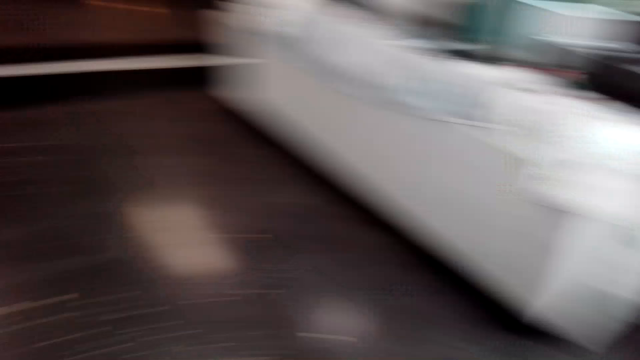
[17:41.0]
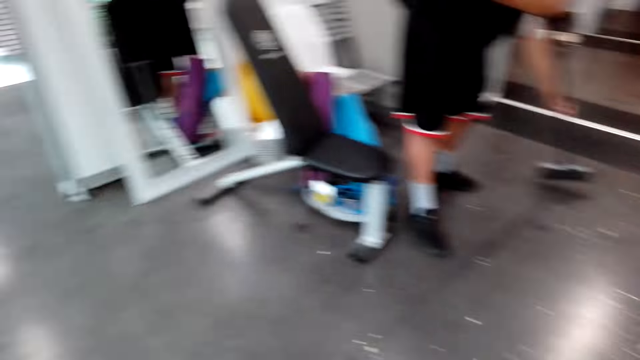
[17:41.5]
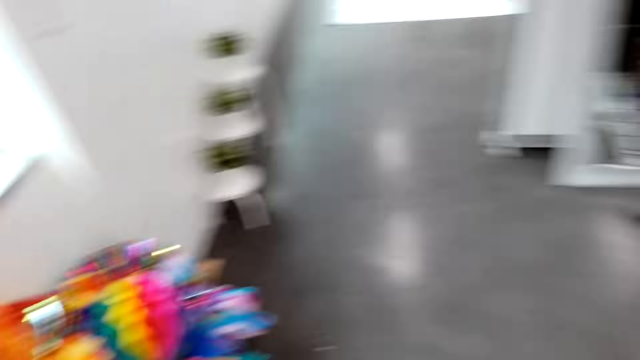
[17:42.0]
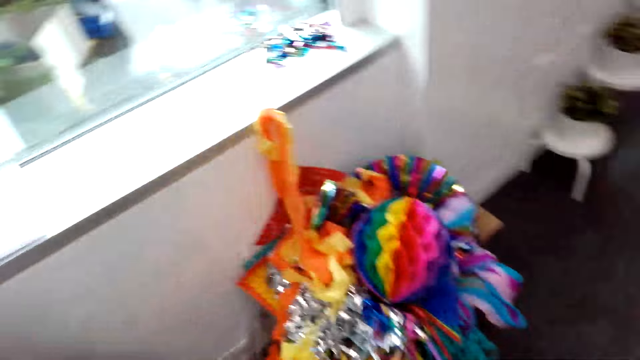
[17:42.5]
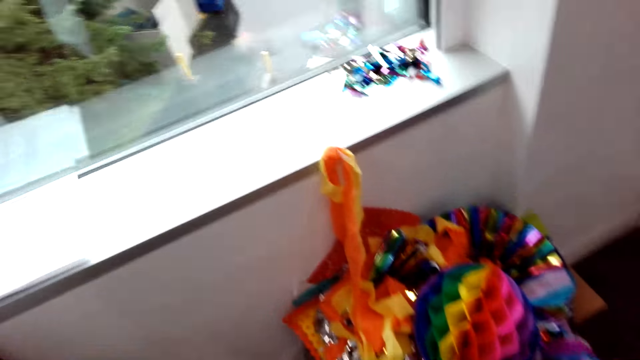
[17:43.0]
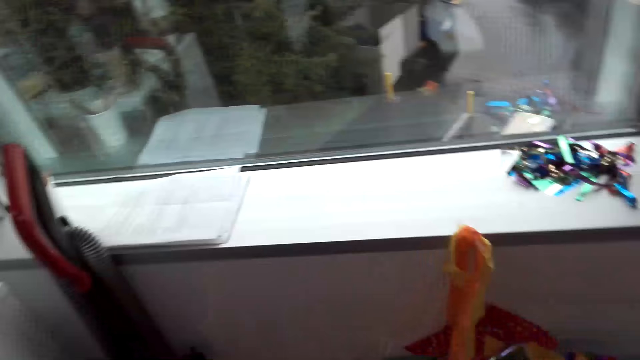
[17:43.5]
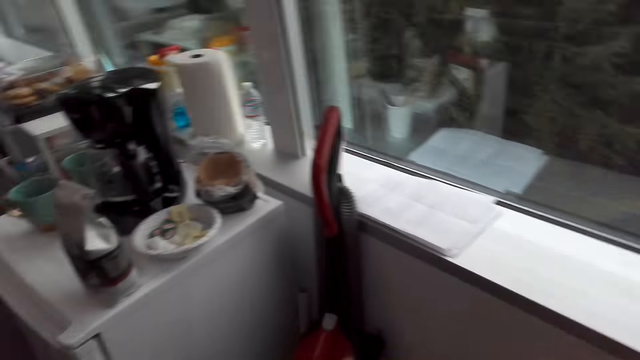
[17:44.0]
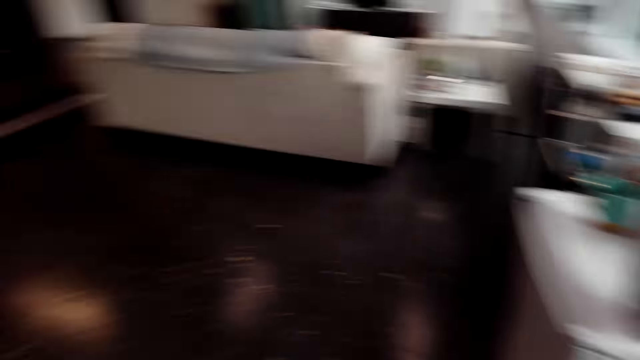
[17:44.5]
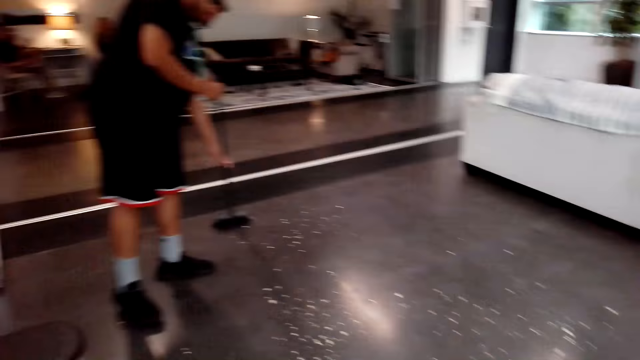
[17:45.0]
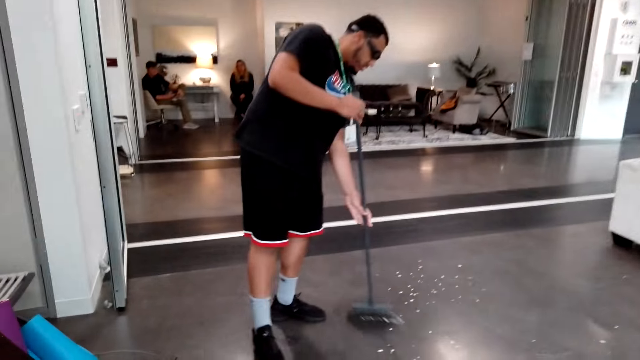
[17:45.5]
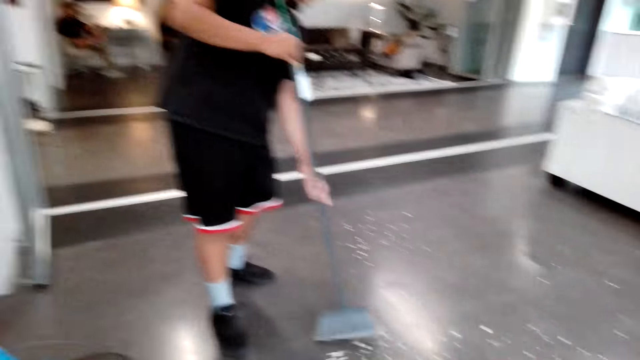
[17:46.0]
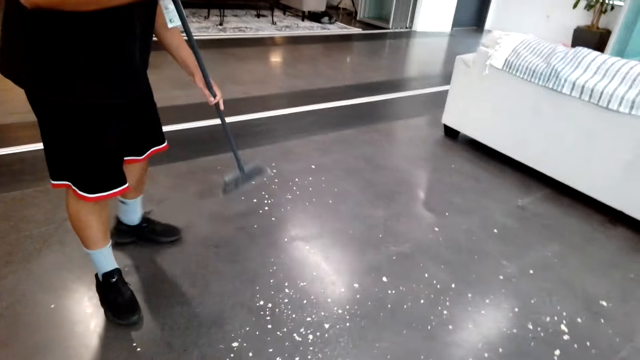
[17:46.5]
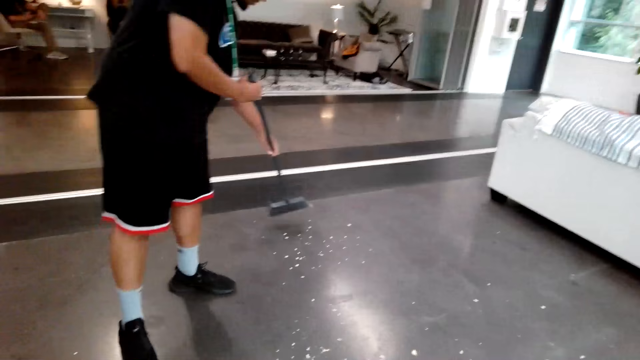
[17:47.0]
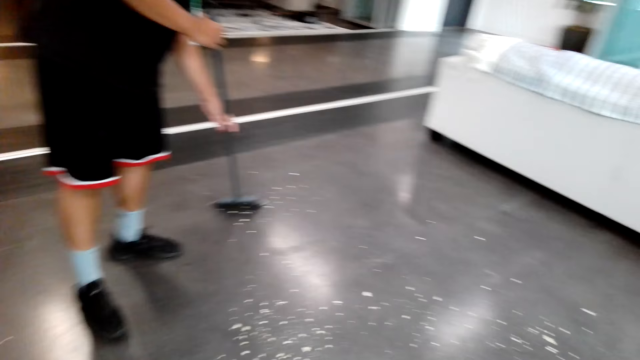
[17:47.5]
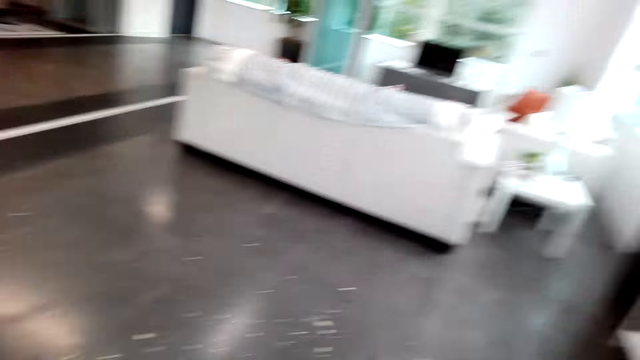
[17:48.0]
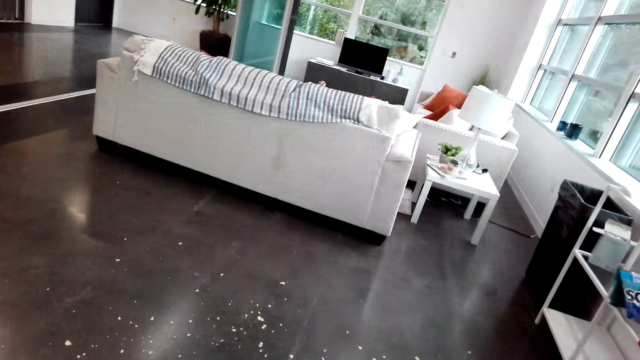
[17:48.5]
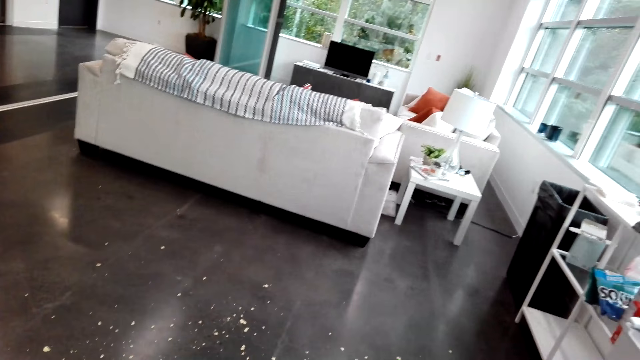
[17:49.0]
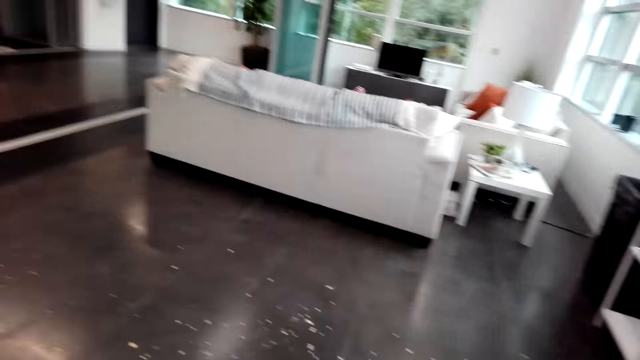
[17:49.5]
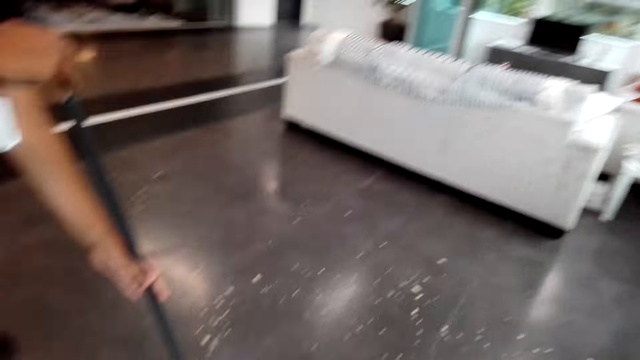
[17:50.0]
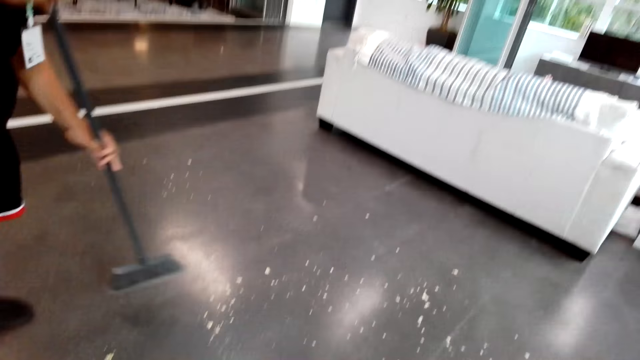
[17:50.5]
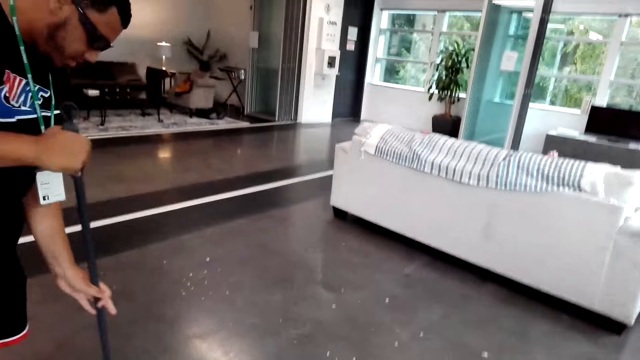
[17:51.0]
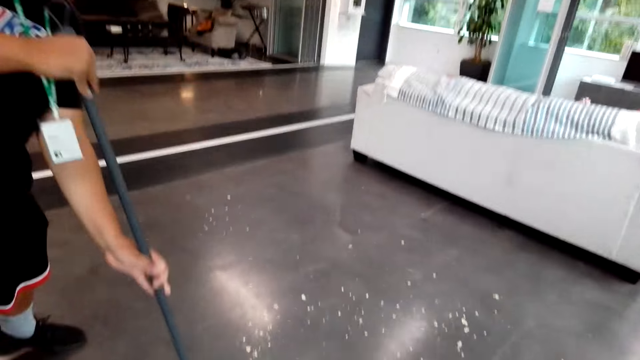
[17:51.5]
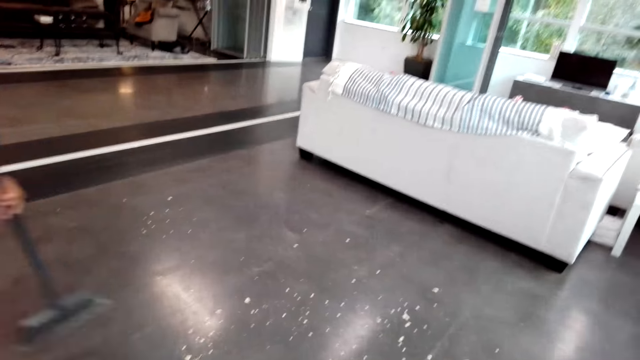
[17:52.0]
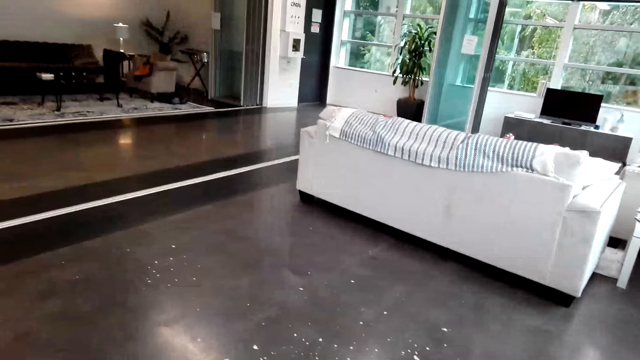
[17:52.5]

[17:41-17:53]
The camera wearer looks around, talks with a man, and moves around. The man sweeps the floor. The camera wearer talks with the man and looks around. The man sweeps the room.

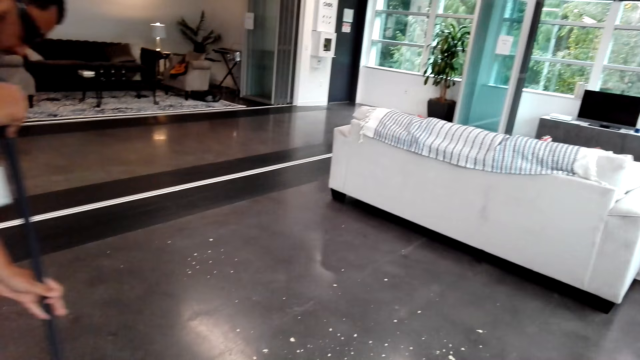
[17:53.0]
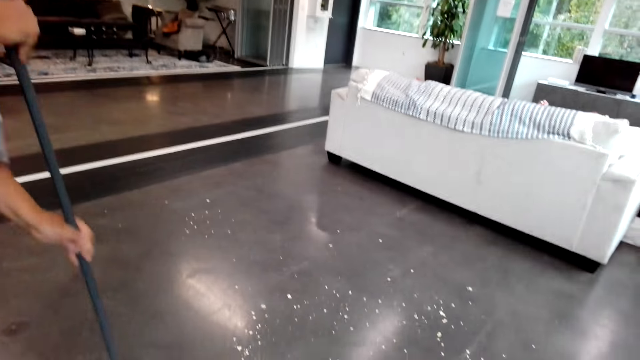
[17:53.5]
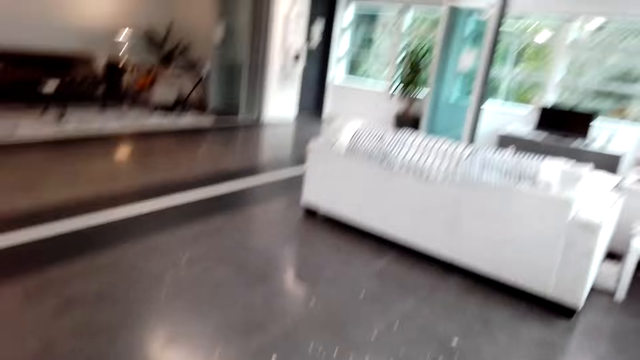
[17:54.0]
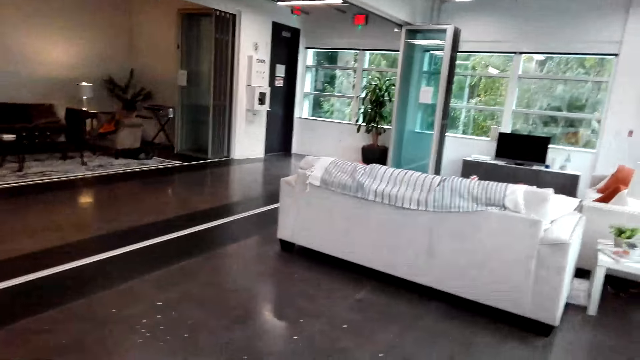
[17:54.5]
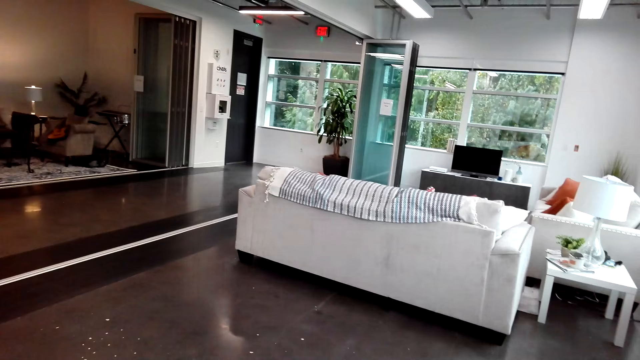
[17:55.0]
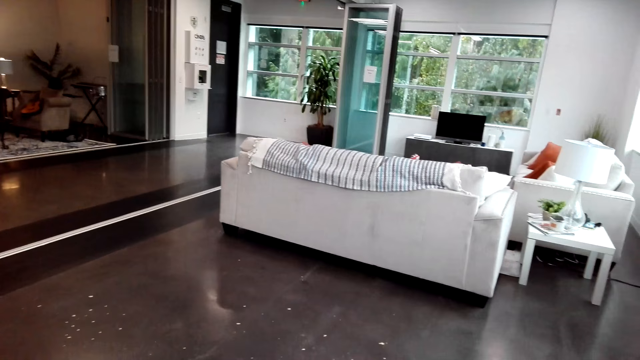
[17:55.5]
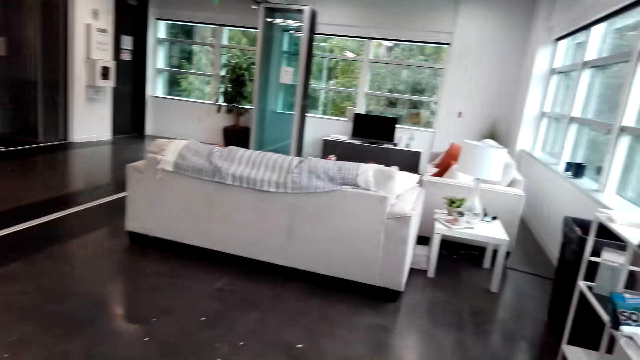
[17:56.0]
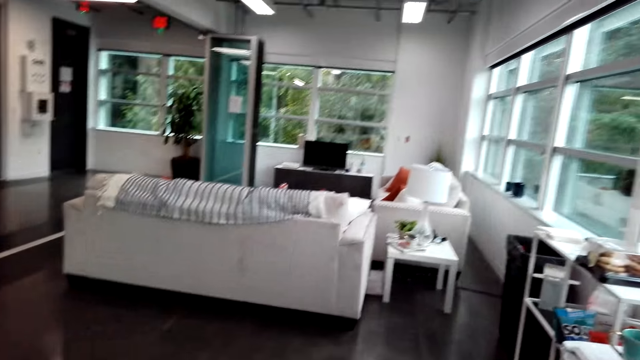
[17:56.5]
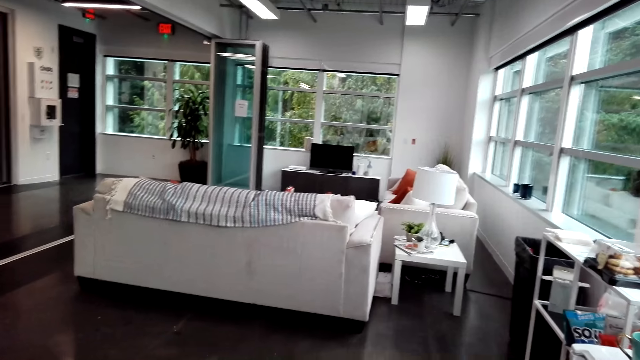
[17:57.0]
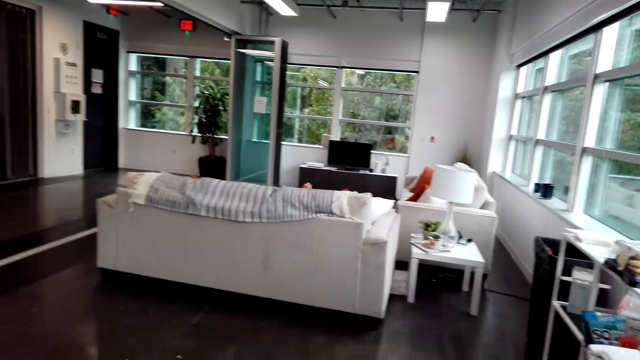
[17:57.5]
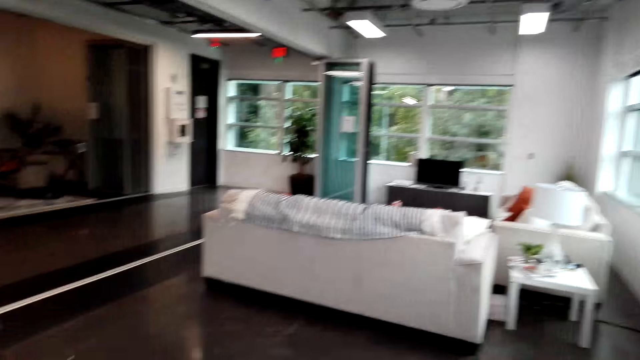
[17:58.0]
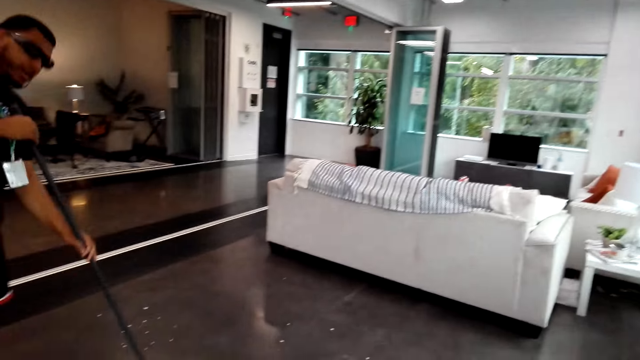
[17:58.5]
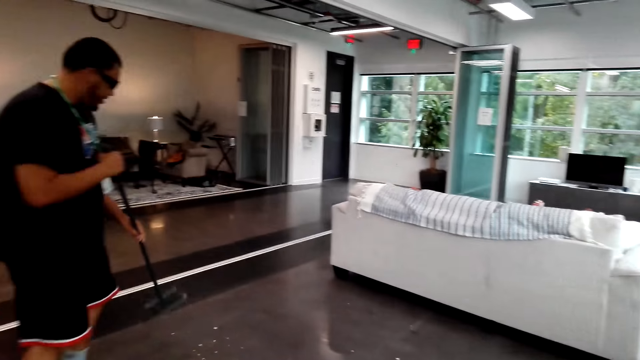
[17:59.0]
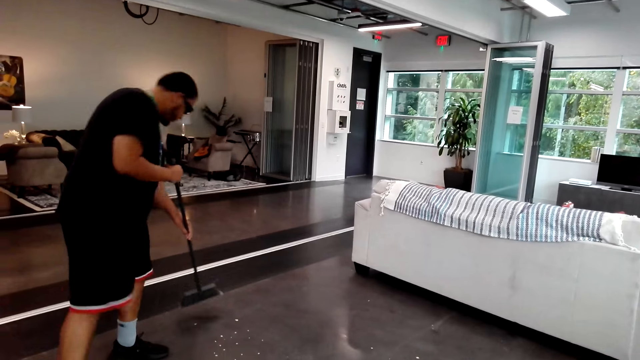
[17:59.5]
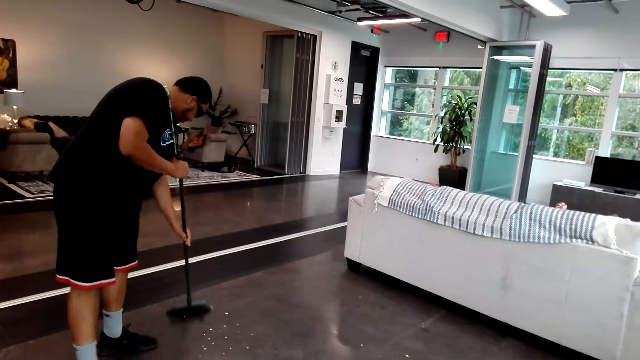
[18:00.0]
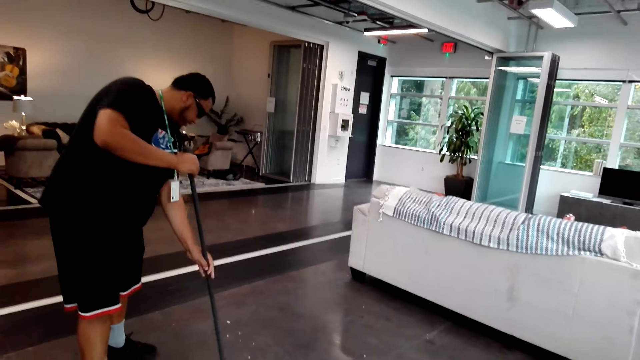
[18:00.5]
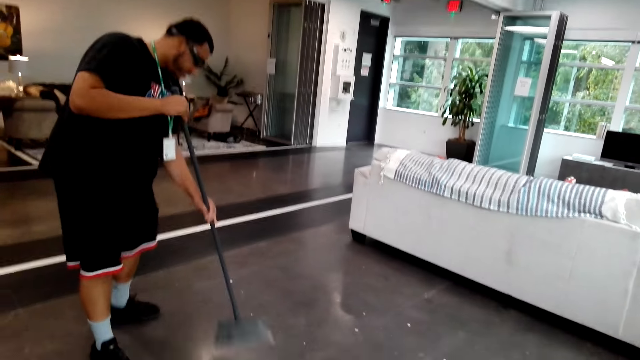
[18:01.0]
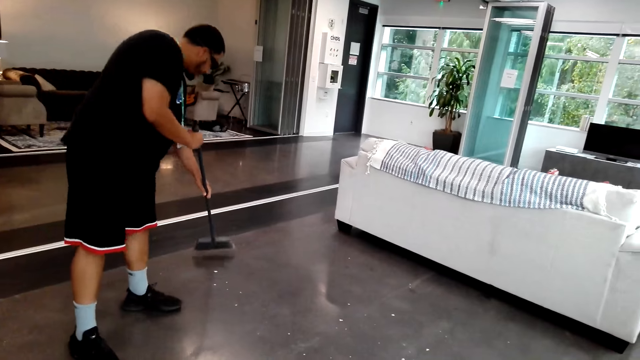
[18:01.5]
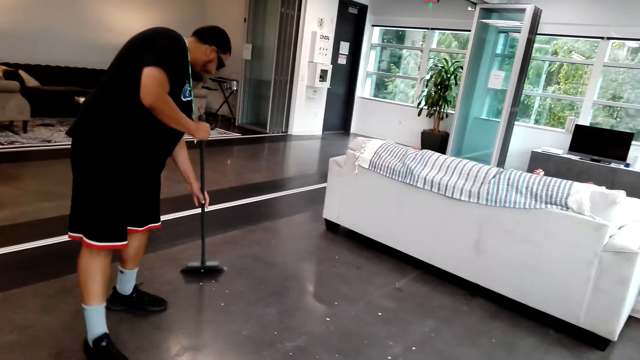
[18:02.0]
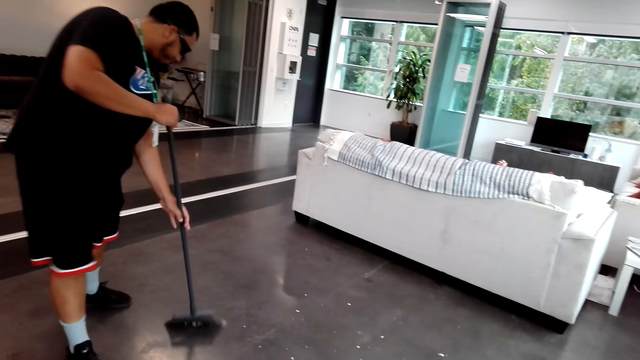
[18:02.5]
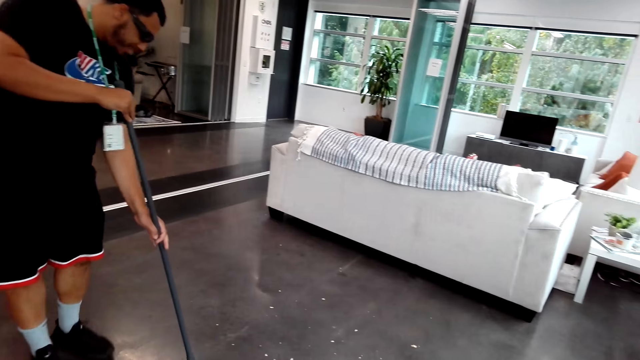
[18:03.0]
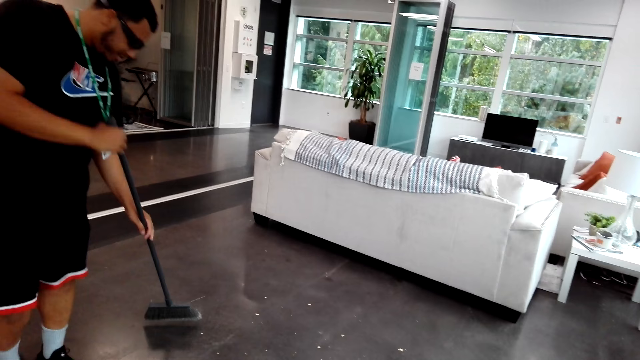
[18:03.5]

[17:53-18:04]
The camera wearer looks around.
